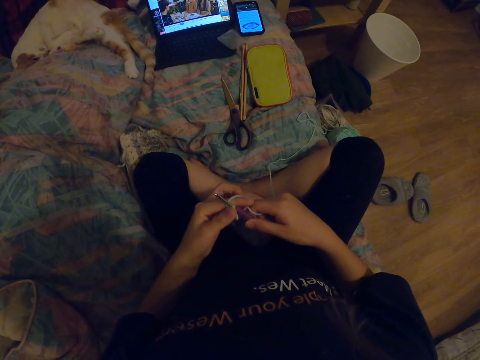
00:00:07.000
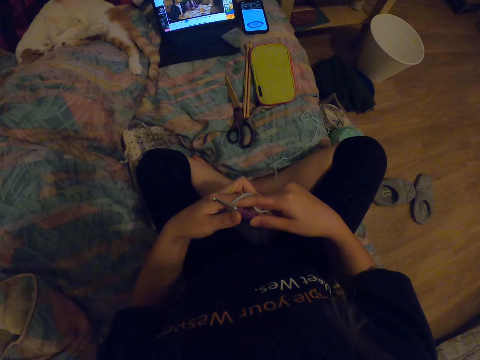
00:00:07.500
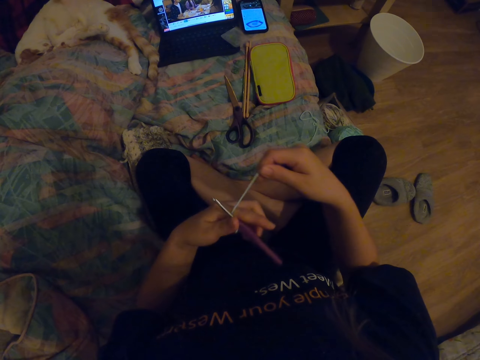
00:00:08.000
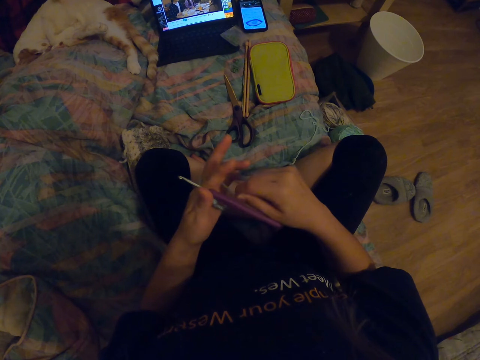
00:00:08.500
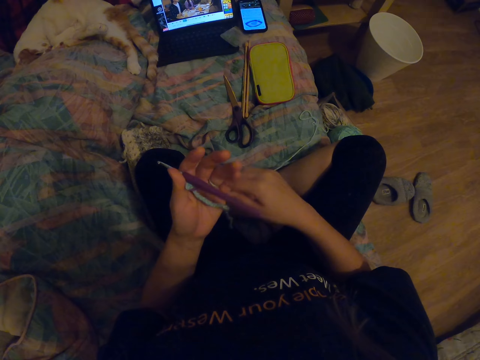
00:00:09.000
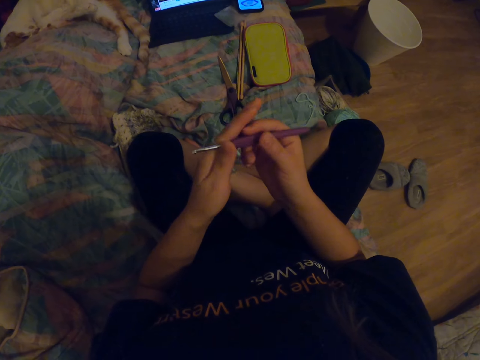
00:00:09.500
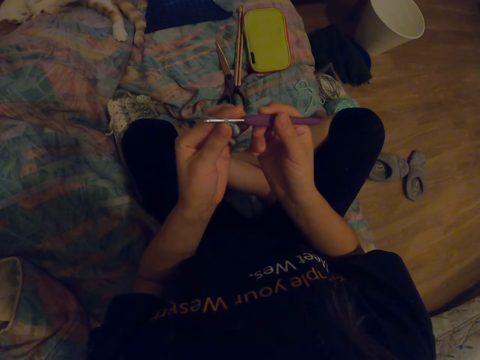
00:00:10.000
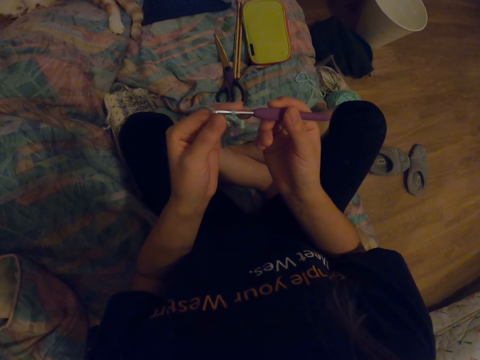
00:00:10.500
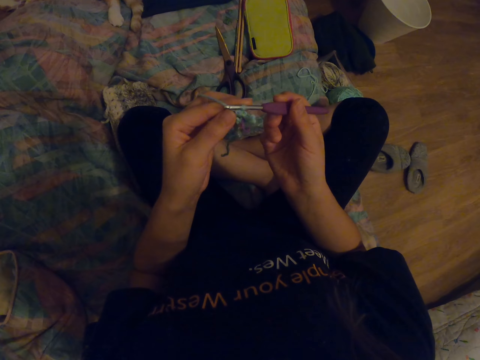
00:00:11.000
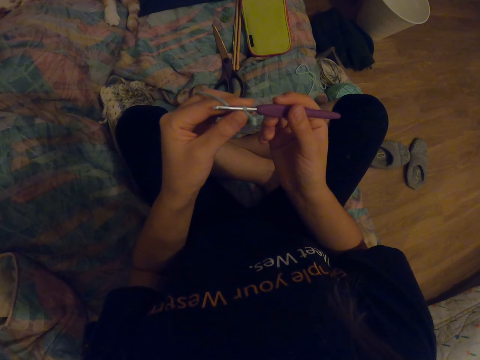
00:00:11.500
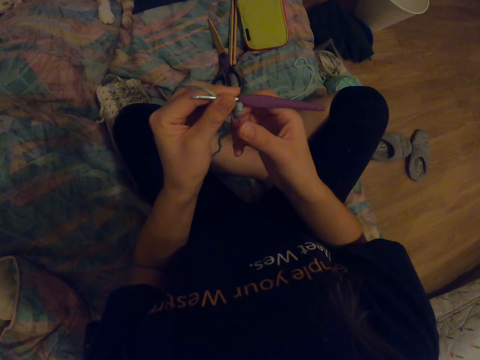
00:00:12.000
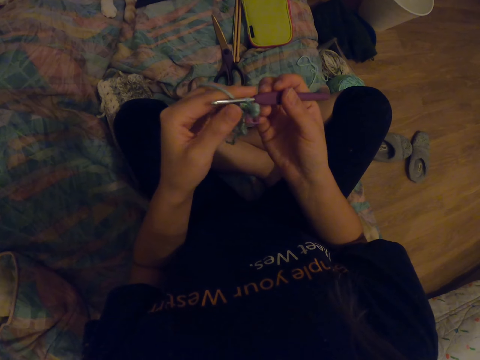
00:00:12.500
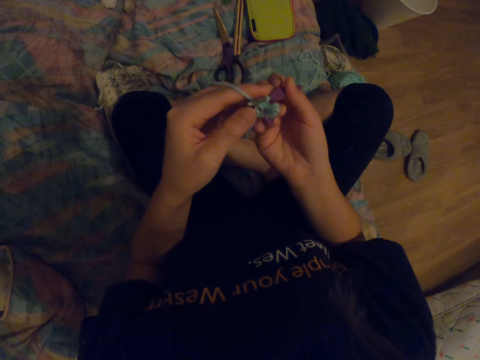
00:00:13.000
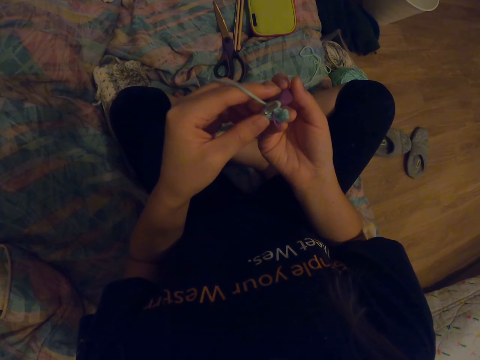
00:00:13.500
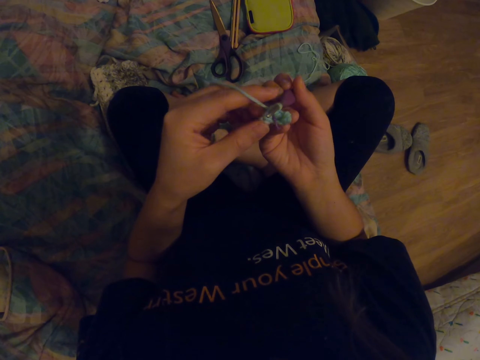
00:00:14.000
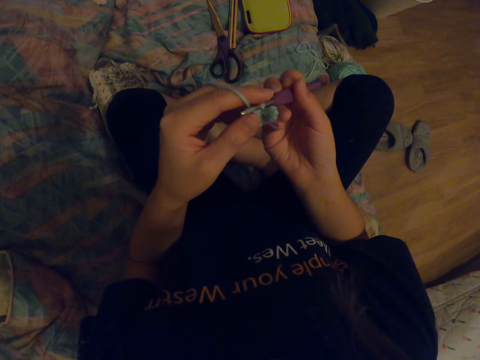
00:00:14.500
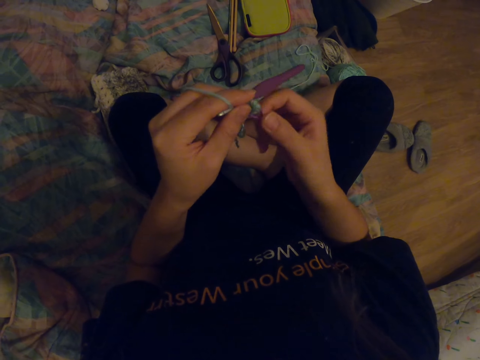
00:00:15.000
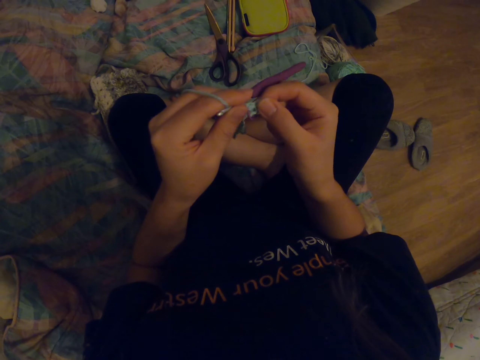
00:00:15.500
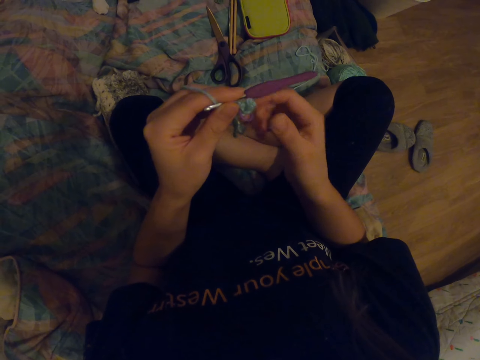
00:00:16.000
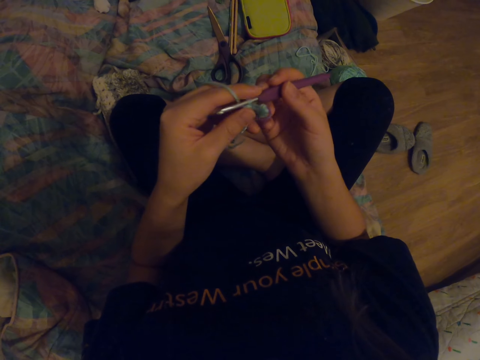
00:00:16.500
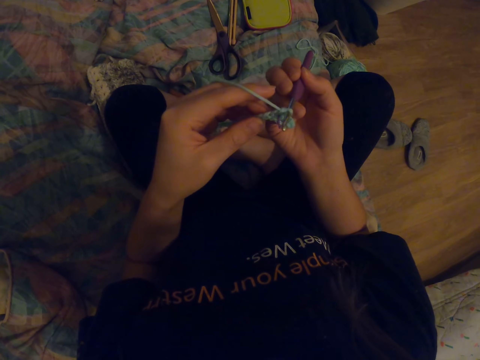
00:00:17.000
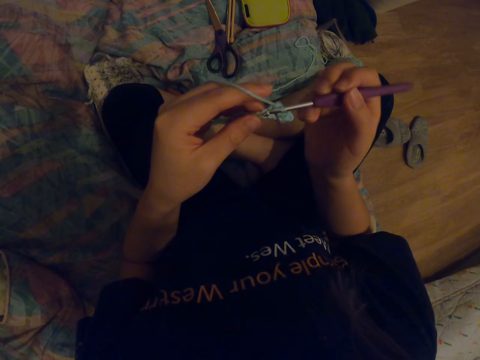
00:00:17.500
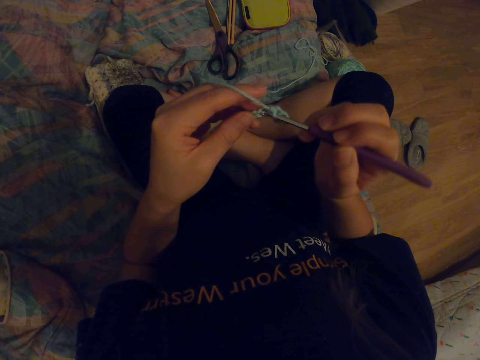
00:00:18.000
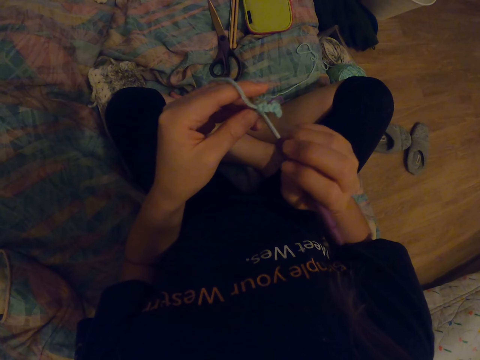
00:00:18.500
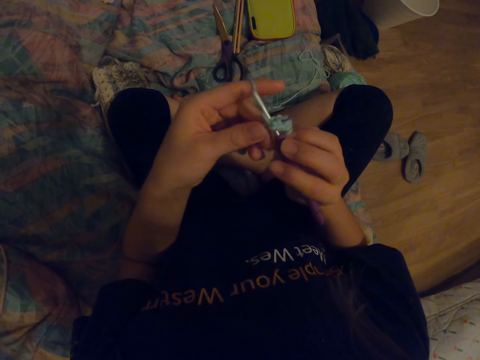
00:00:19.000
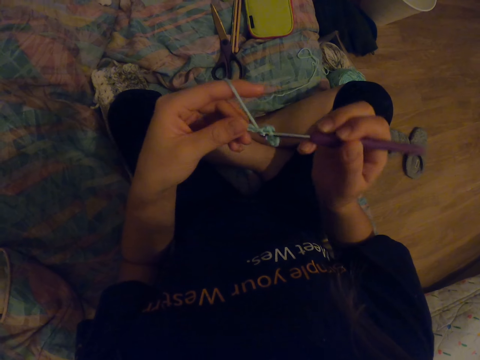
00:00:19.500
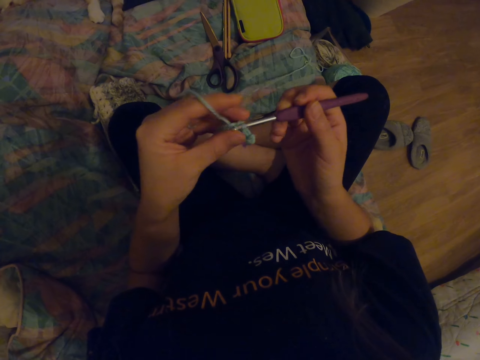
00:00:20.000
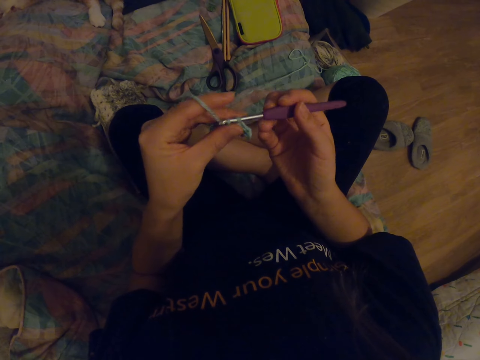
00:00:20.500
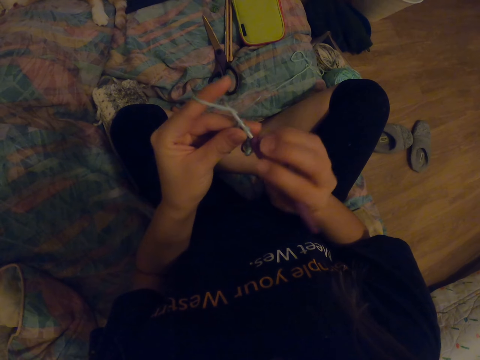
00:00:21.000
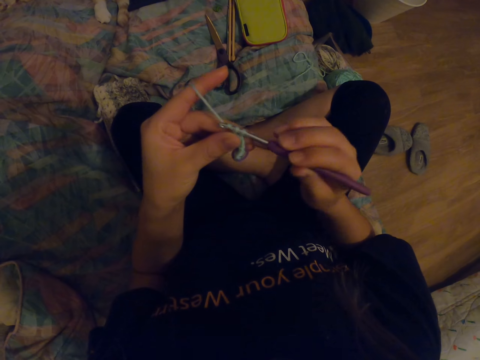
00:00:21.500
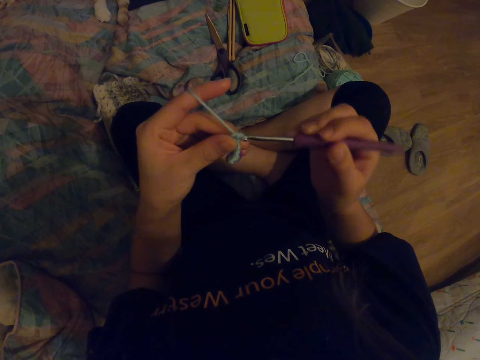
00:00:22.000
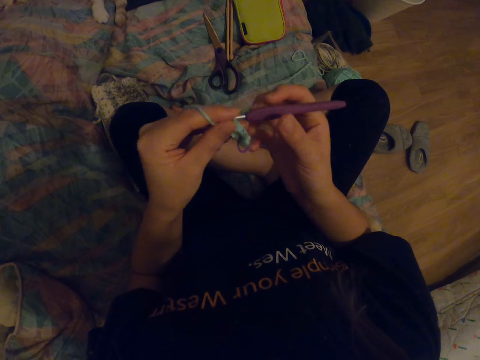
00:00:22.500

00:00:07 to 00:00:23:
The camera wearer rounds the yarn across her fingers. She looks at the fabric. She knits the fabric with a crochet hook. She sews the yarn with the crochet.

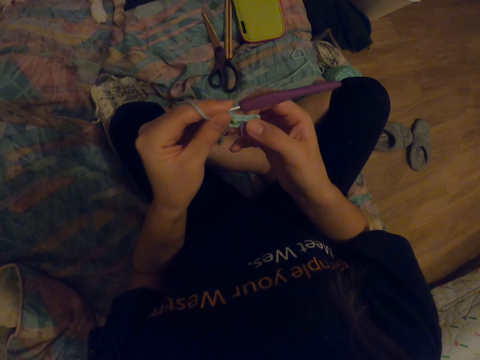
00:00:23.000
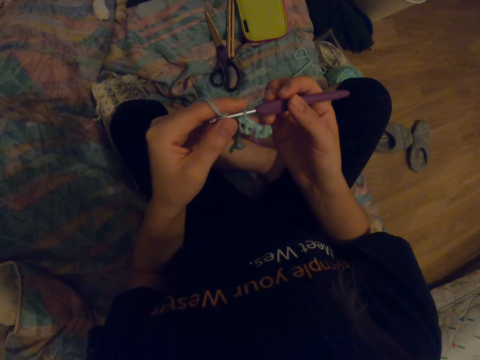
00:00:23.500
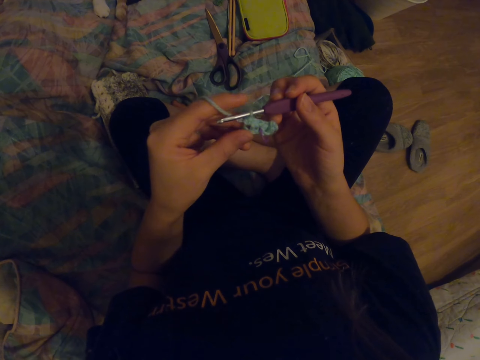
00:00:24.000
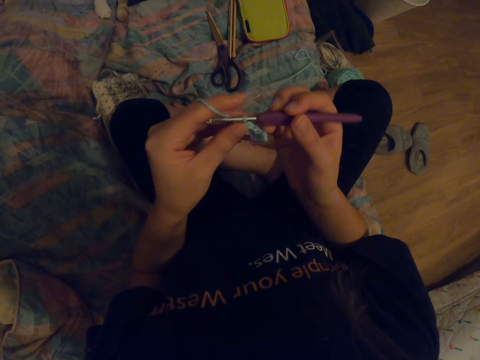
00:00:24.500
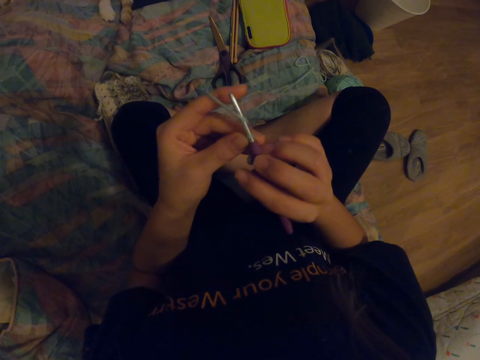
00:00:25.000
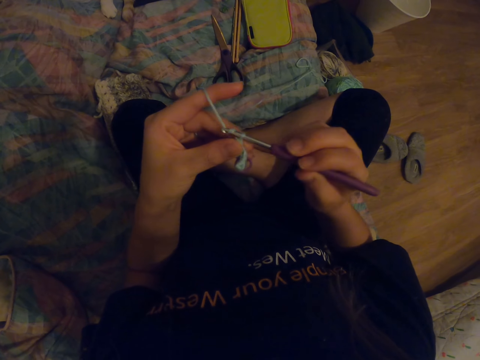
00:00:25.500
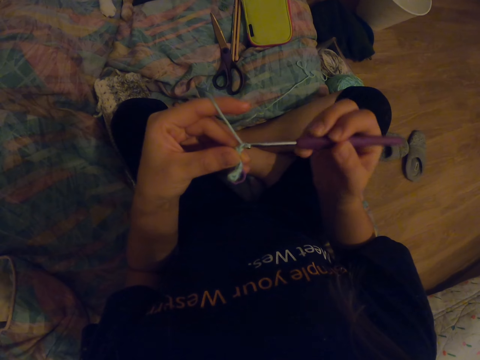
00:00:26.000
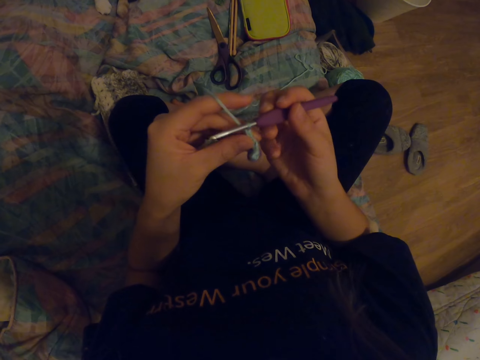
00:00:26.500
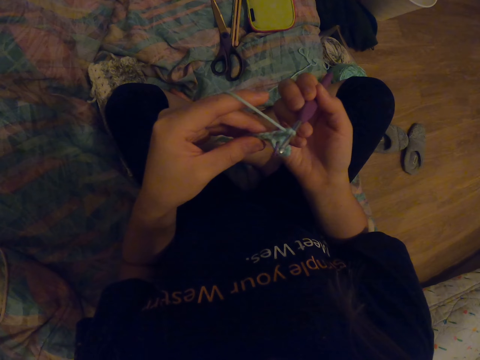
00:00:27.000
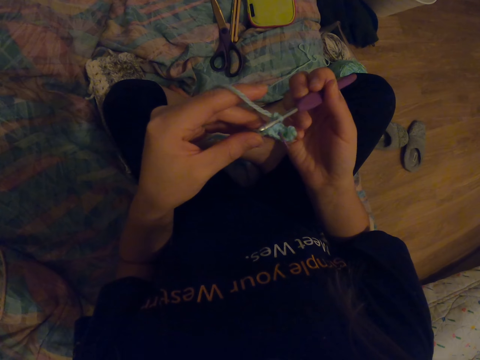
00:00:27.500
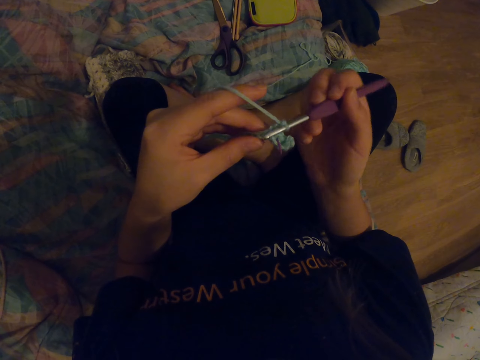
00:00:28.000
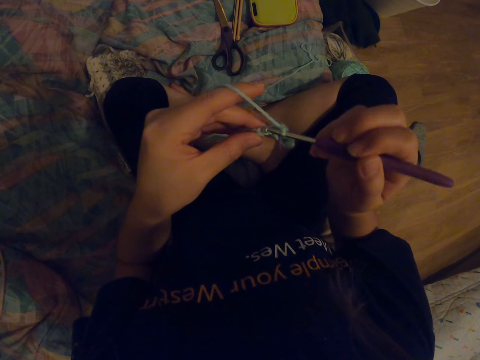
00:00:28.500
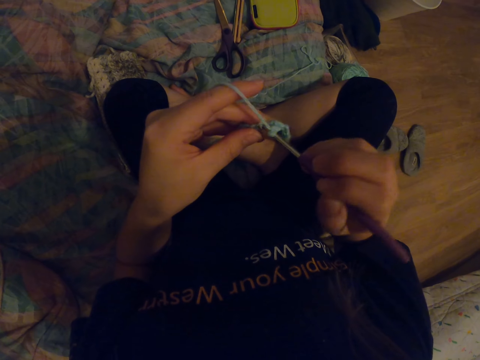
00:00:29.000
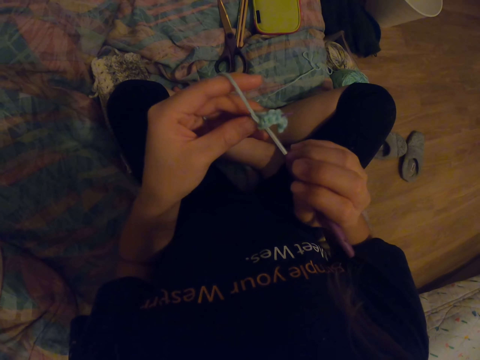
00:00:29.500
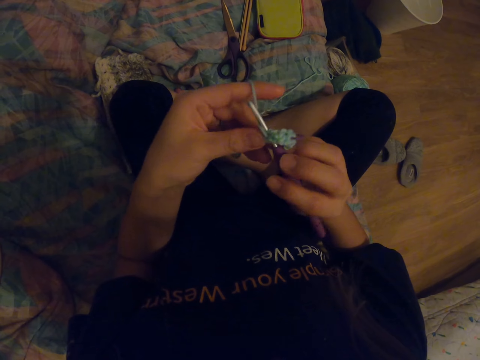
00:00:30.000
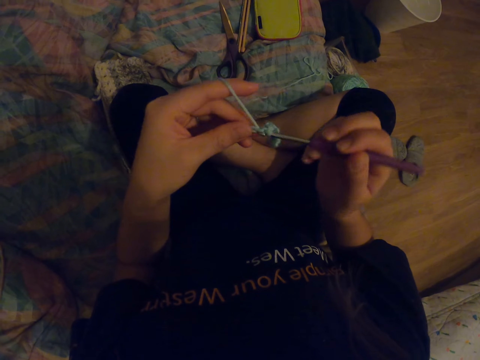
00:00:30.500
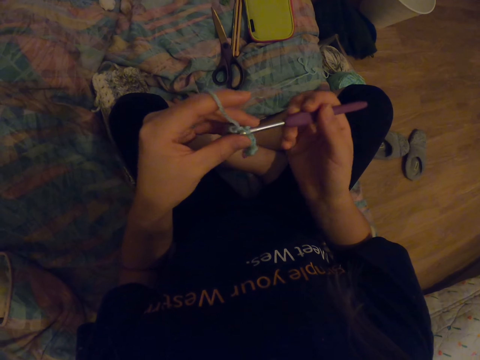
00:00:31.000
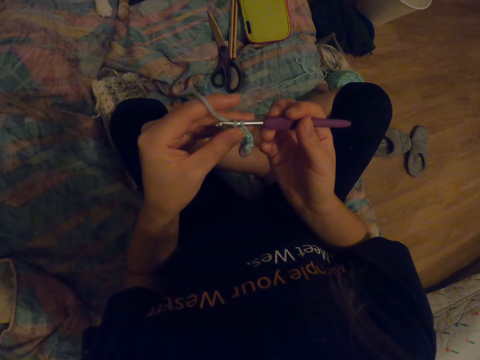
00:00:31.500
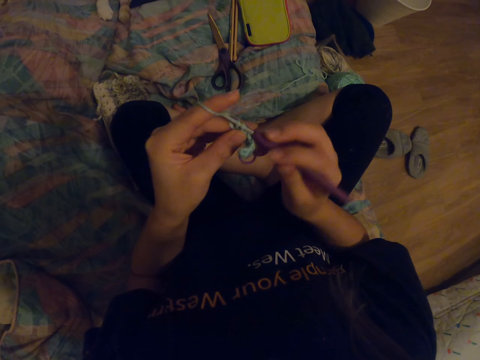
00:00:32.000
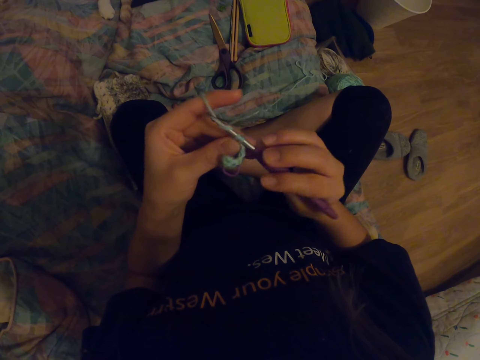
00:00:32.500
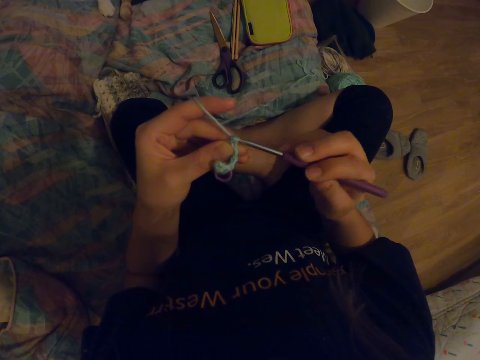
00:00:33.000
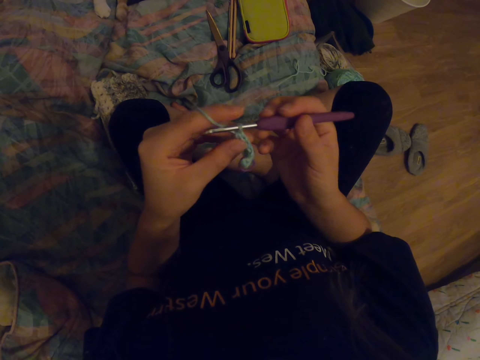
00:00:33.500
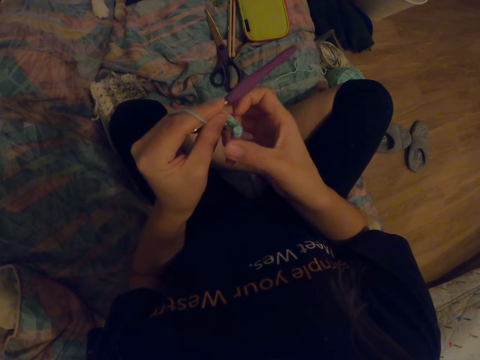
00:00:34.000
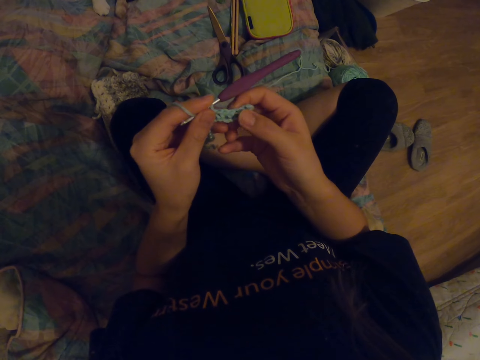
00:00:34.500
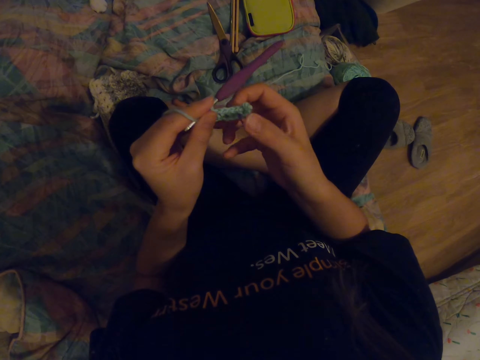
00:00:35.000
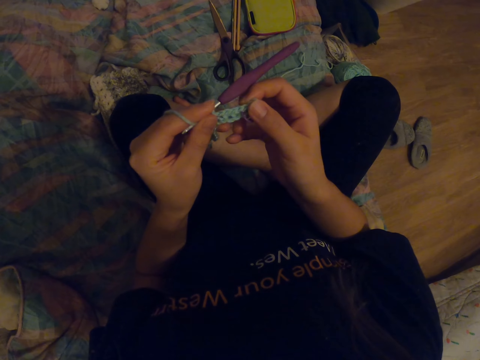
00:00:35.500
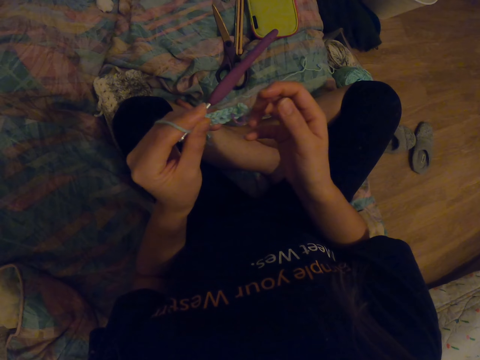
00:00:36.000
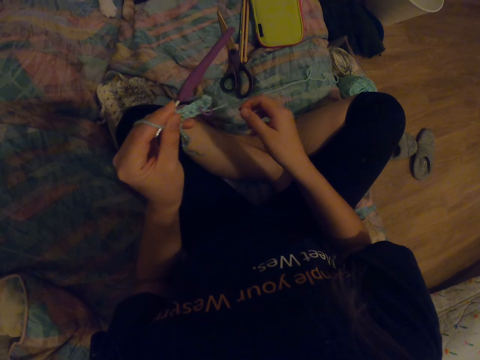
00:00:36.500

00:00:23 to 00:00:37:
The camera wearer looks at the fabric. They knit the fabric with a crochet hook. They look at the fabric.
